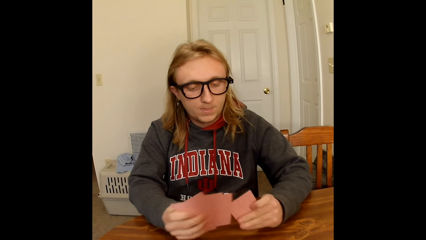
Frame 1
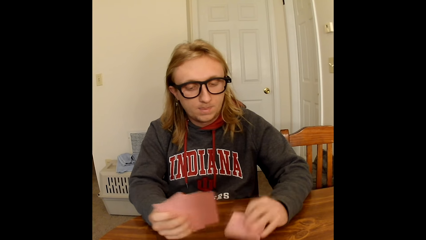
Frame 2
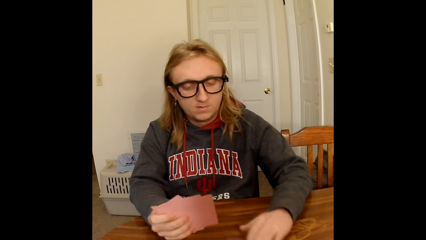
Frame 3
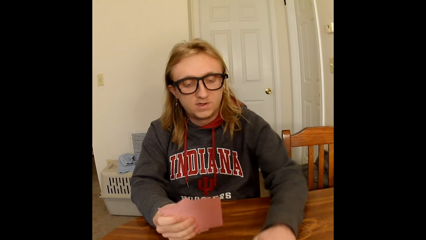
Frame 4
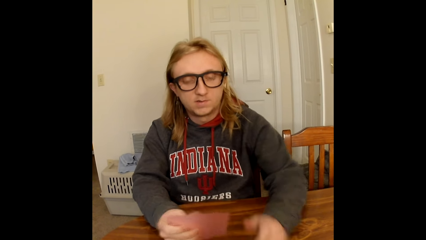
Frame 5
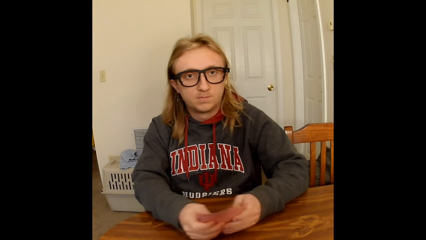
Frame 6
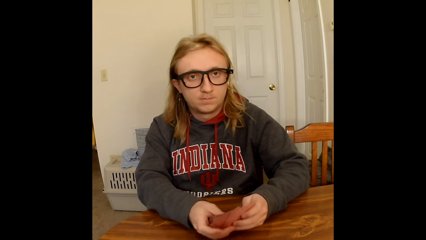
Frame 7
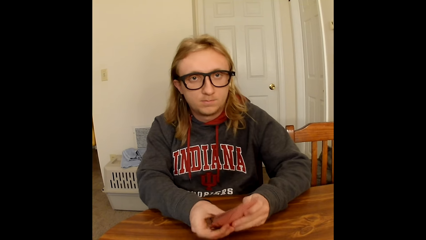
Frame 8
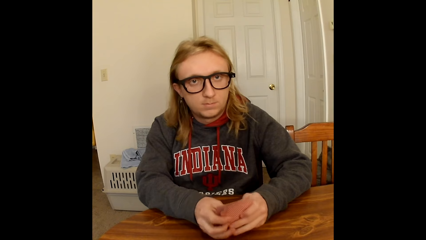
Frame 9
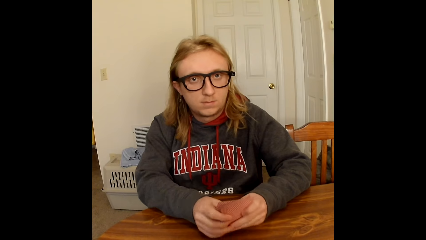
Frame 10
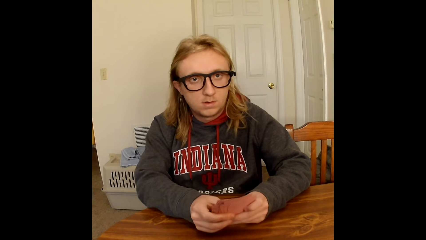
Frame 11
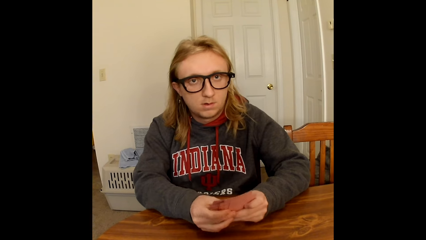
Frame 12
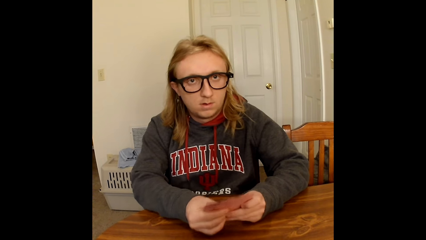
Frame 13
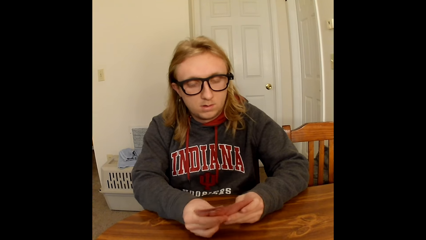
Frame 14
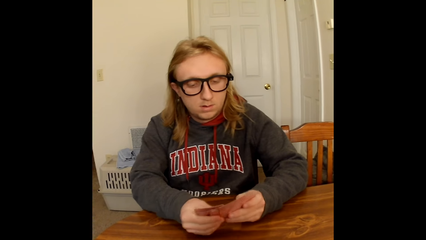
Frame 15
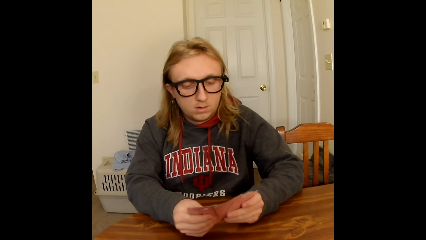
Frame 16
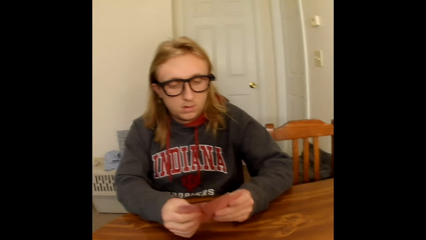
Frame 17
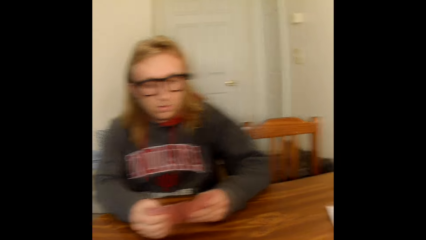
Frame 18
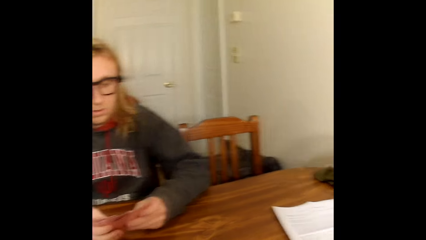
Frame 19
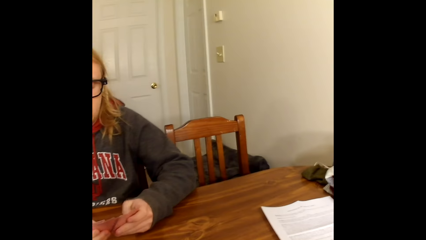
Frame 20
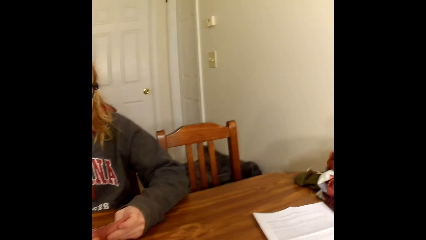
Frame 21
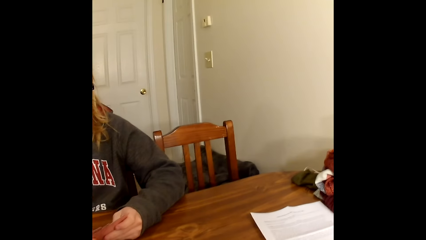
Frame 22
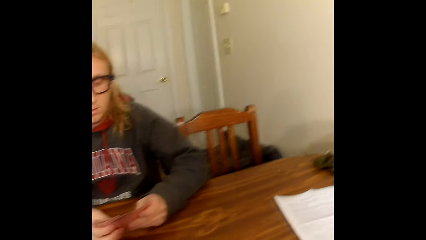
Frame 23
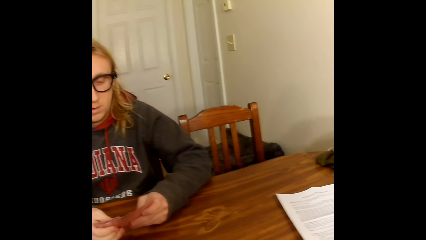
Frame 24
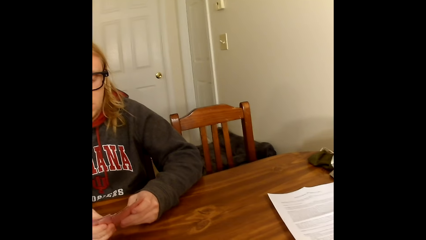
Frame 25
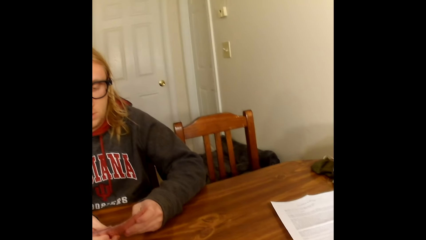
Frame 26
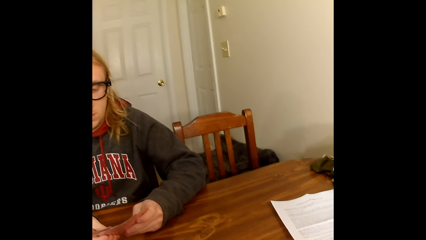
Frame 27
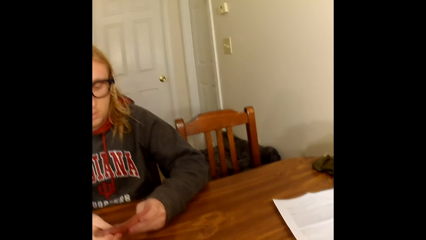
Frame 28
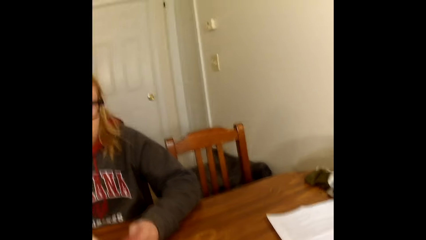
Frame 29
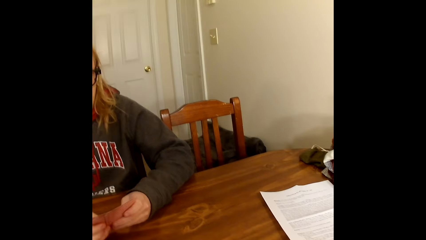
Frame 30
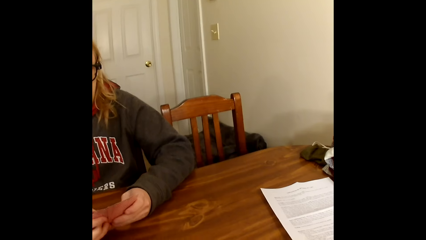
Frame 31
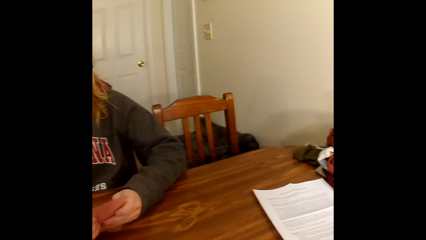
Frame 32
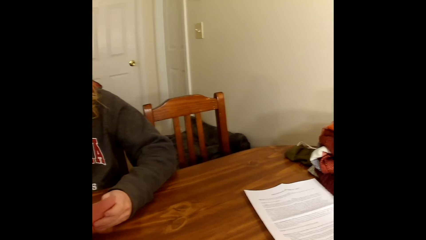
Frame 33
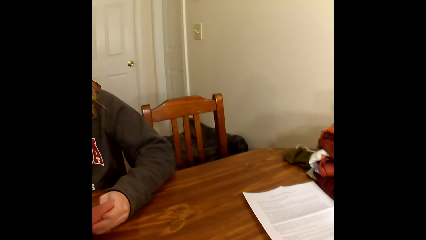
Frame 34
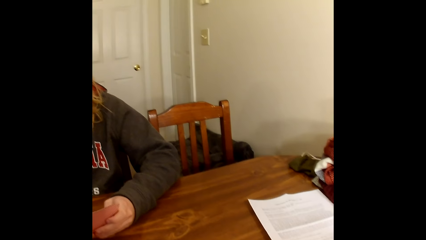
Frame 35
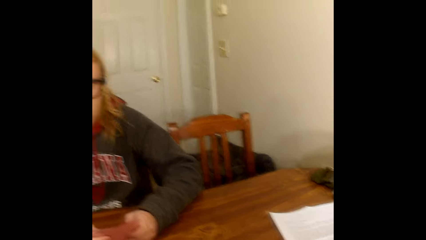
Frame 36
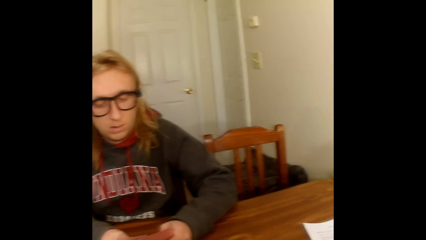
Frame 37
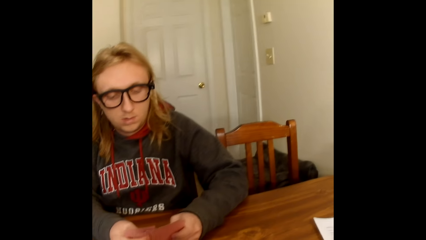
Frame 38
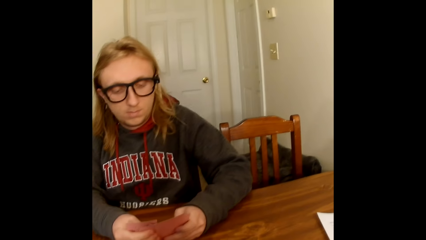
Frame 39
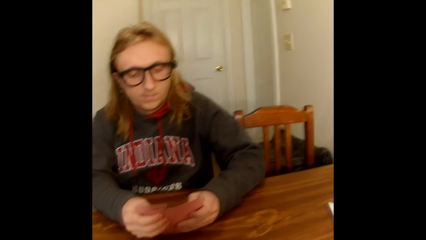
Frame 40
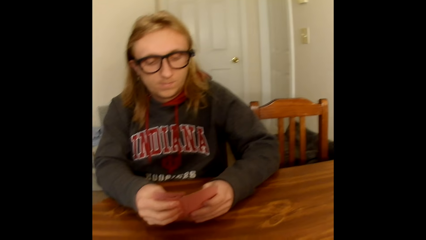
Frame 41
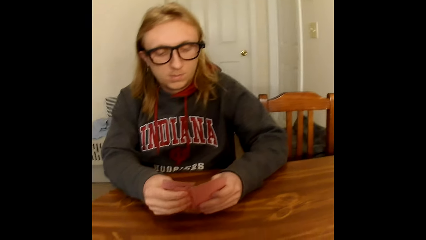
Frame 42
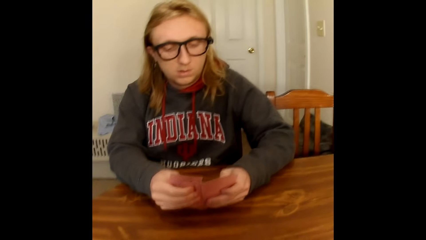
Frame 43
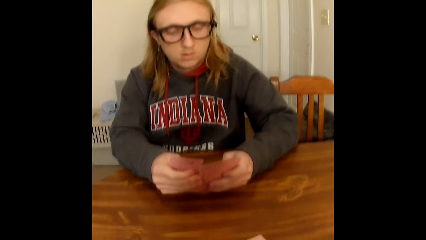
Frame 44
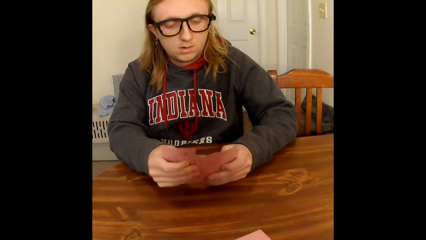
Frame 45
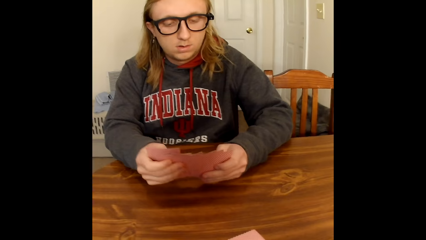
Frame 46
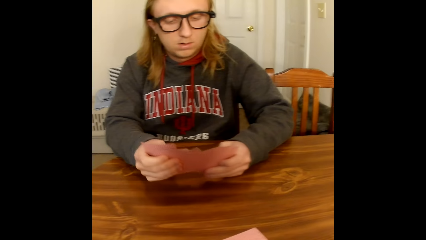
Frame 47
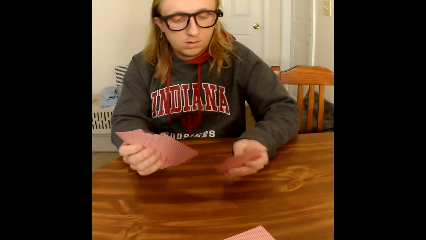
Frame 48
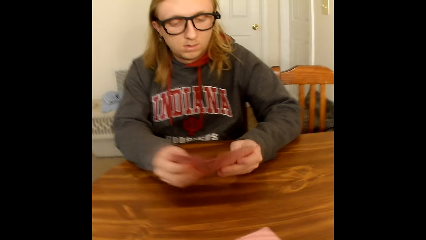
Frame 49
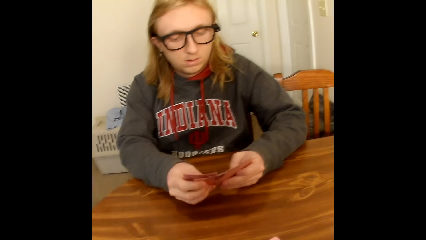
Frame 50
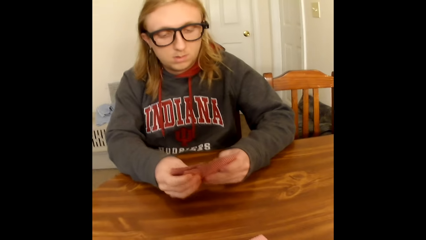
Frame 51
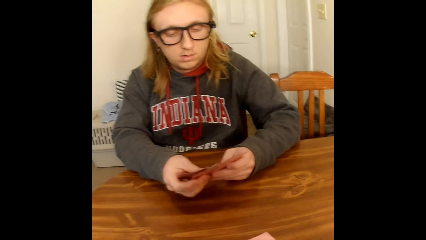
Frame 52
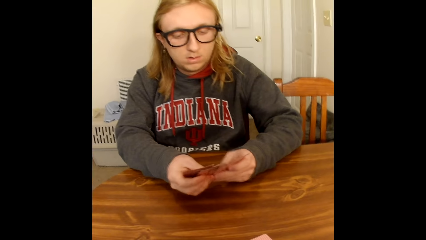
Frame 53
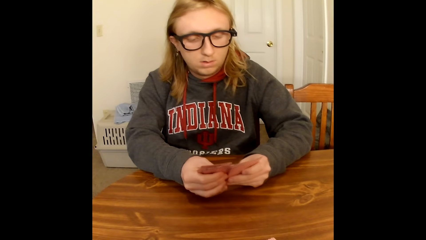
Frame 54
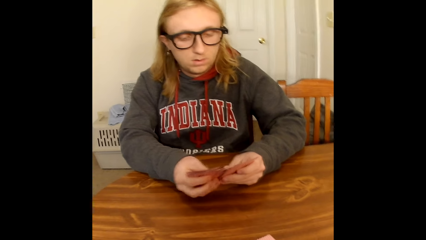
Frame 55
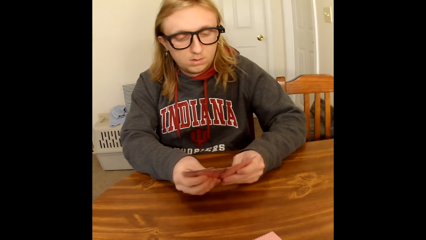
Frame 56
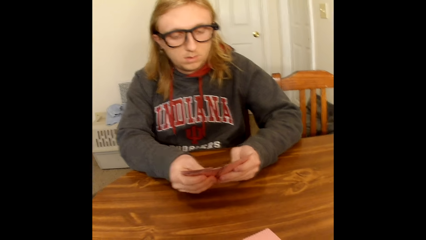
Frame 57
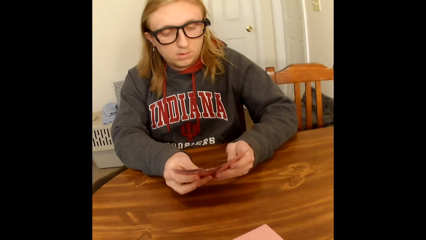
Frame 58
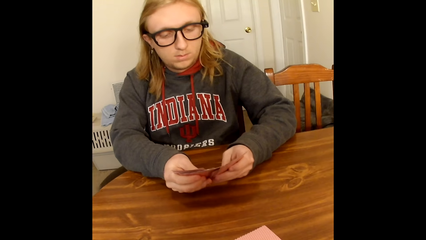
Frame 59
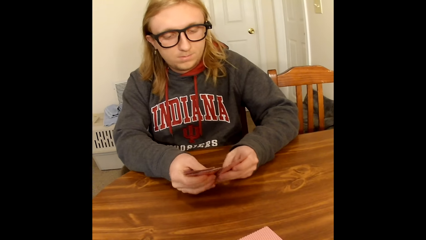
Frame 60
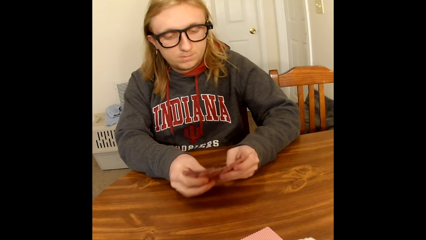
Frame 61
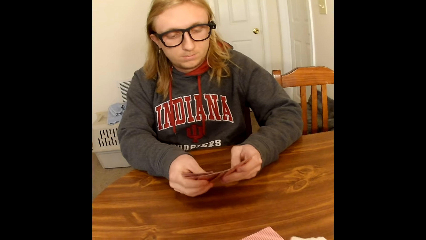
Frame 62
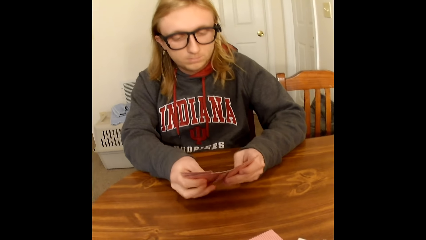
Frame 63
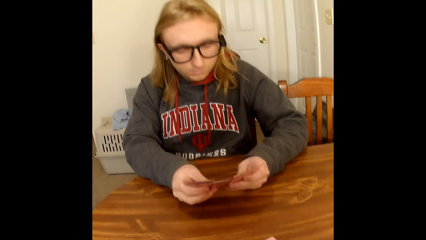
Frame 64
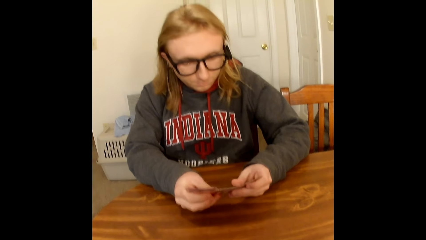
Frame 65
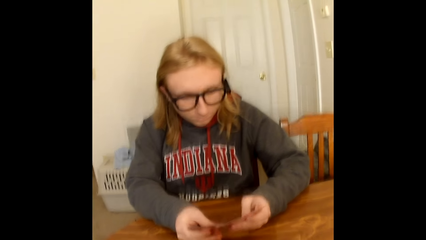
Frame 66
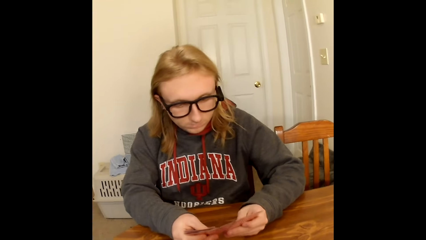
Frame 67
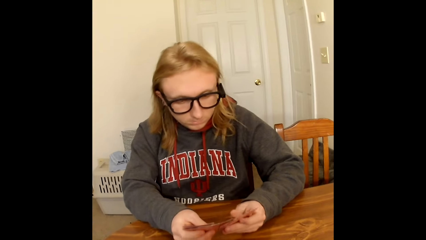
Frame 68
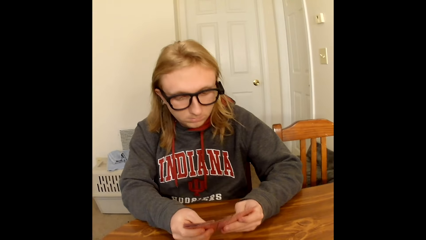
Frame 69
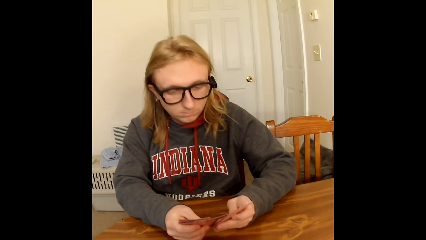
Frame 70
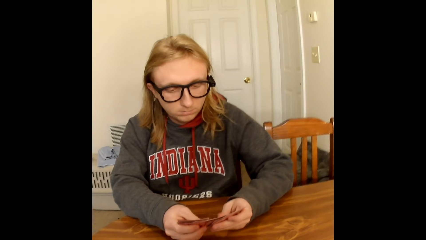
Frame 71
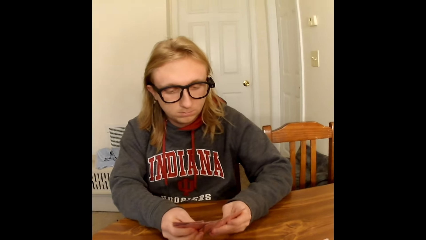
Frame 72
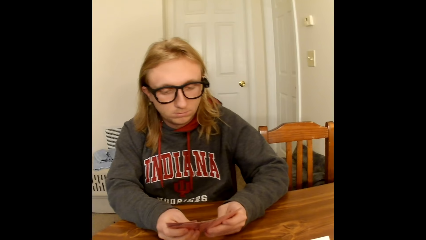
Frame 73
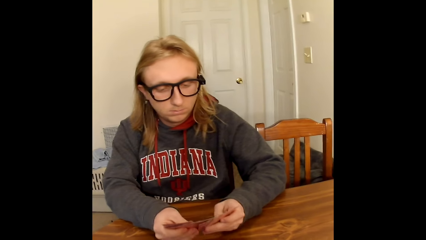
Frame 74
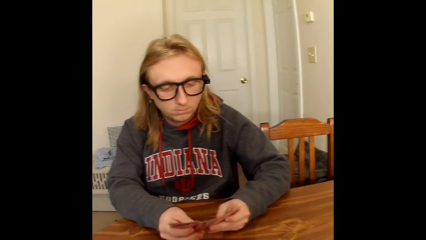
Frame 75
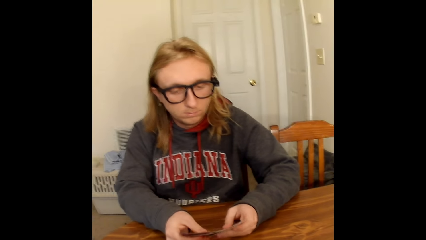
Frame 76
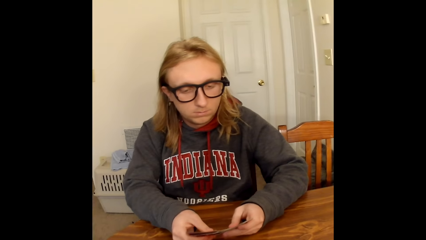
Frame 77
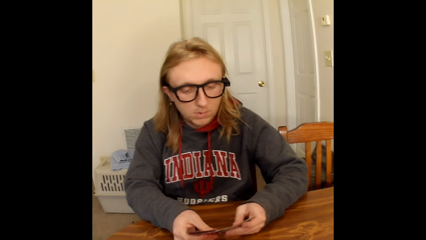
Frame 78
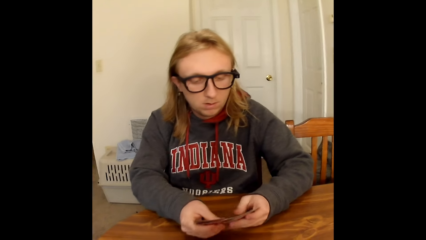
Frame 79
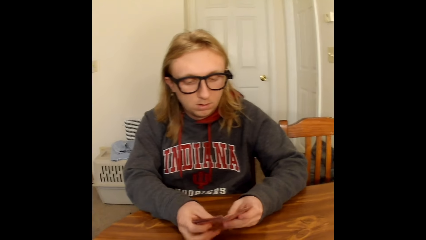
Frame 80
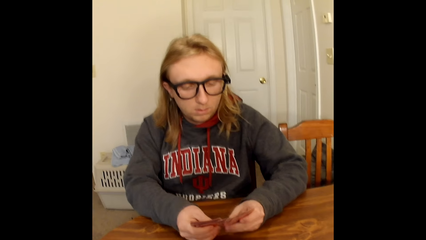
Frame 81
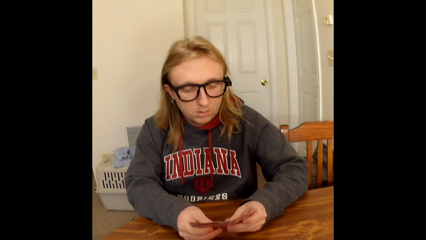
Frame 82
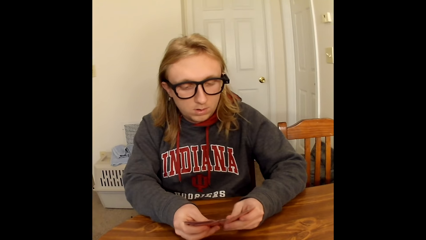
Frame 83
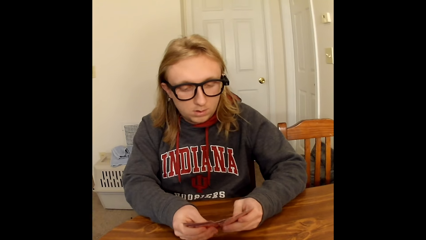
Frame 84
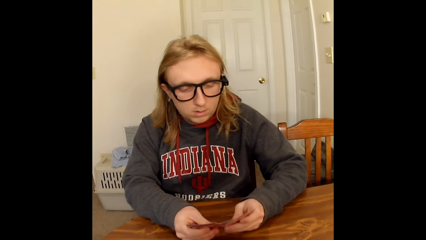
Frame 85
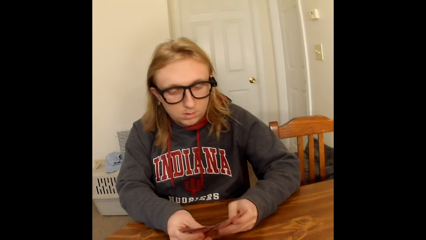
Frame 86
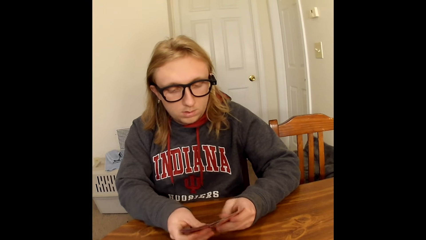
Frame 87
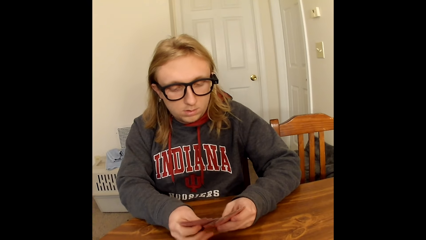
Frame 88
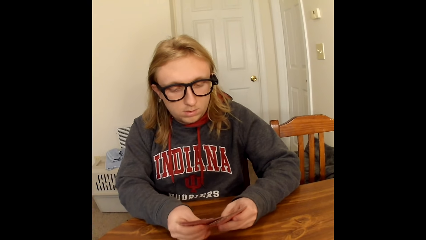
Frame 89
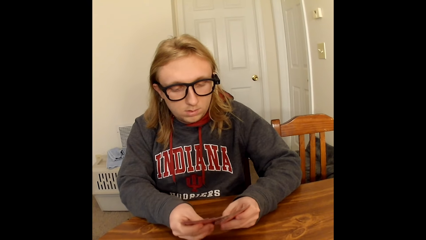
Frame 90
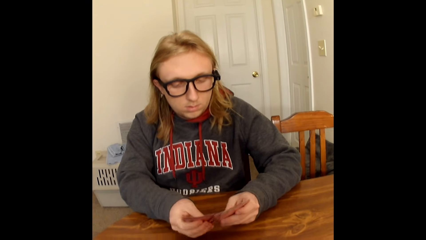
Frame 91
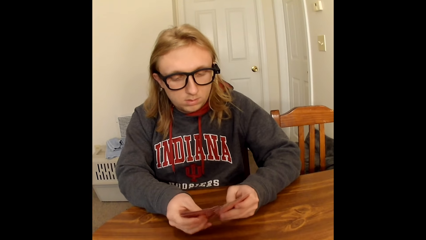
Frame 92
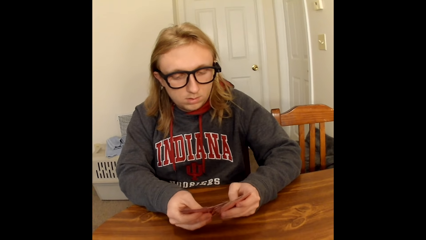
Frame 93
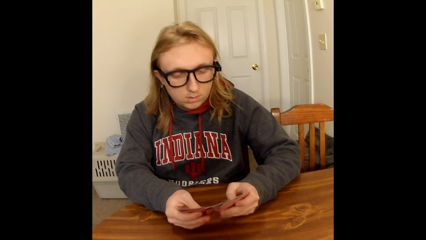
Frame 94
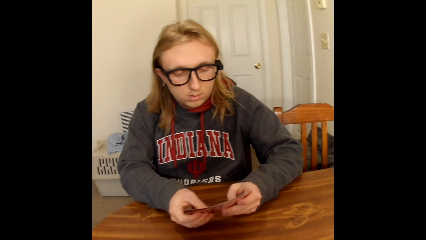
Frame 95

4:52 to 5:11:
A man places a card on the table with his left hand. The man holds the cards in his right hand with both hands and shuffles the cards in his hands with his thumbs. The camera wearer interacts with the man. The man shuffles the cards.
